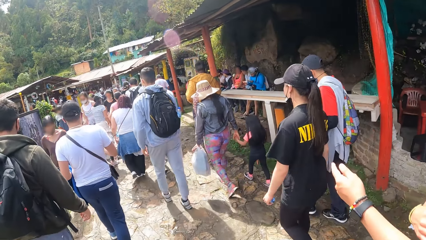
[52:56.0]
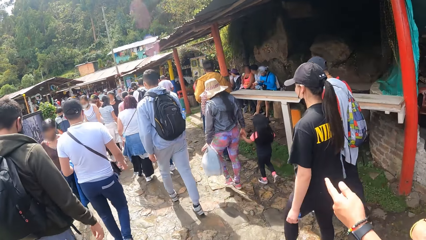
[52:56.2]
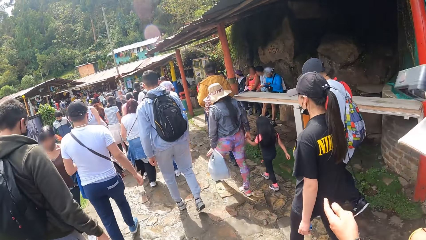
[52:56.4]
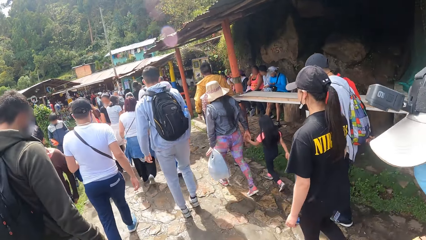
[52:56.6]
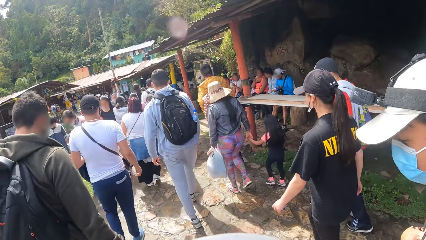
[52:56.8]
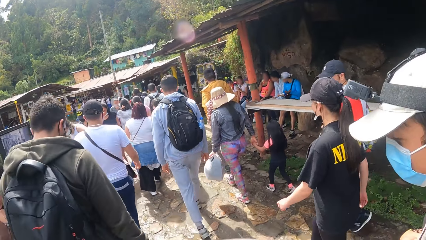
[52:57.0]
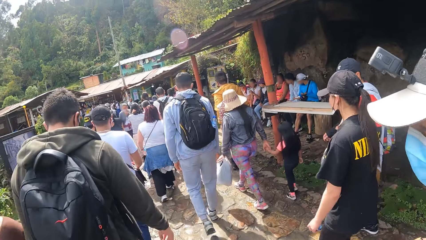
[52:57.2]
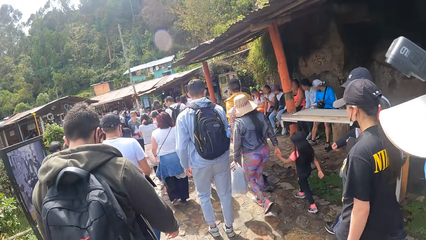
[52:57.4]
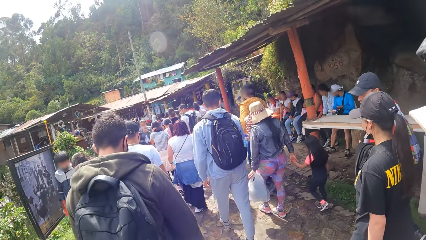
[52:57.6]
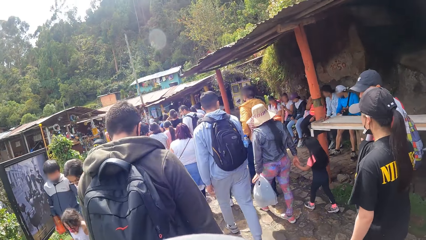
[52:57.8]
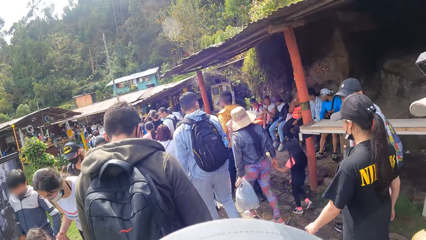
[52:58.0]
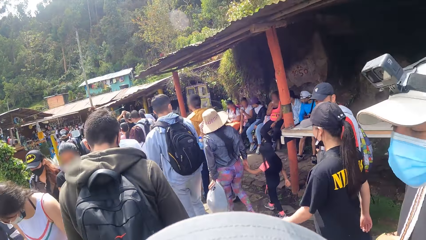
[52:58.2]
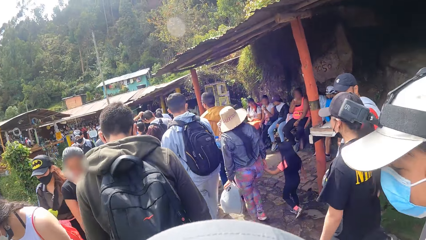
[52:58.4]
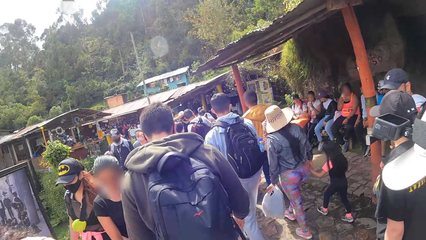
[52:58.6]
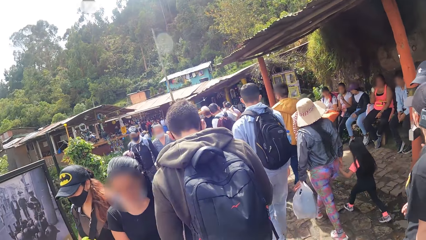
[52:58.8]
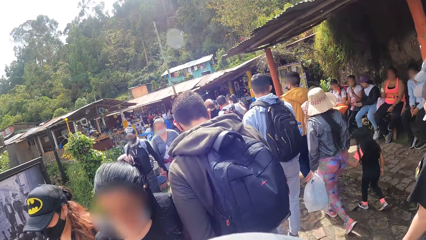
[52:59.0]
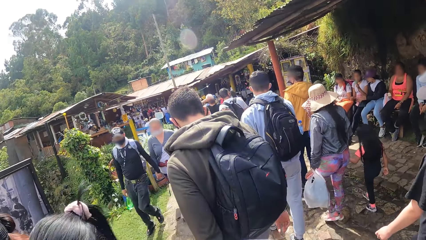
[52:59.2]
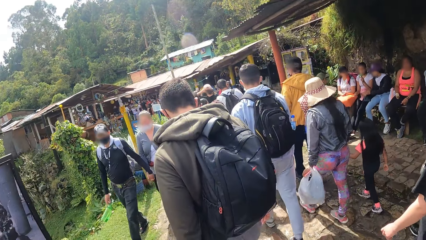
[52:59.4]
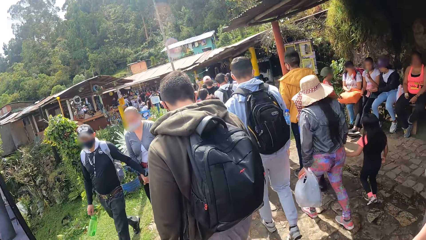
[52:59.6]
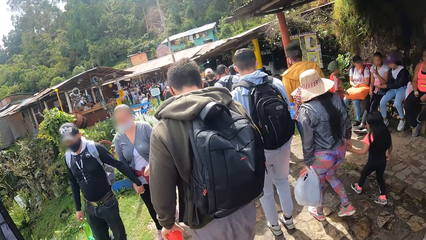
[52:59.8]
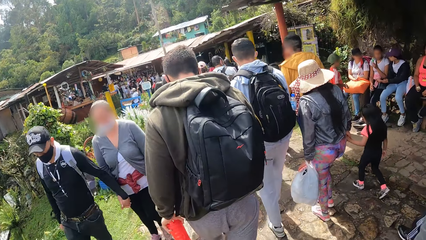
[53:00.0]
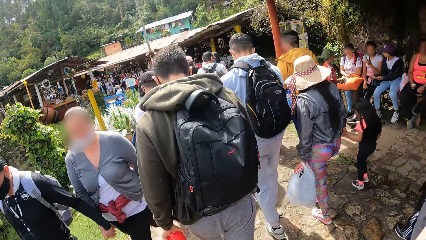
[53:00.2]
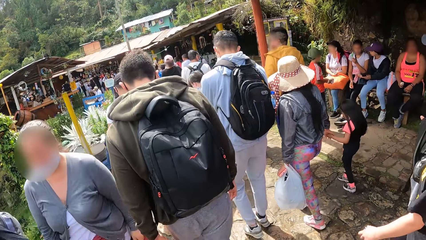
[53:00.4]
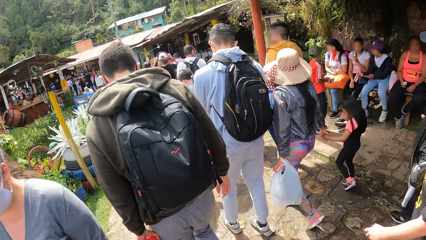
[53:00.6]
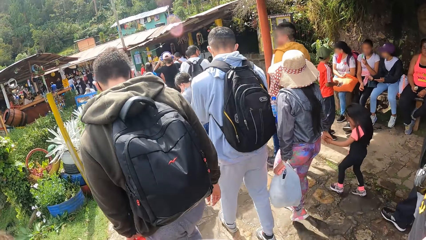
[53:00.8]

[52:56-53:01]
The man points with his left hand.

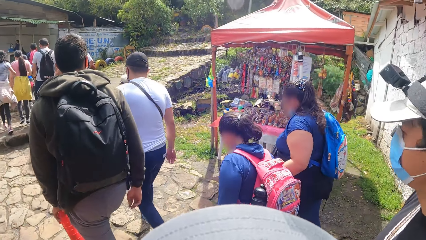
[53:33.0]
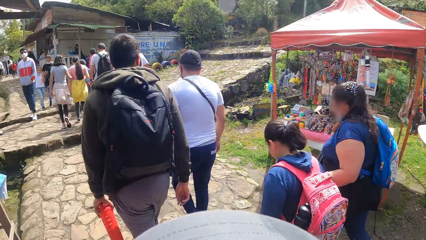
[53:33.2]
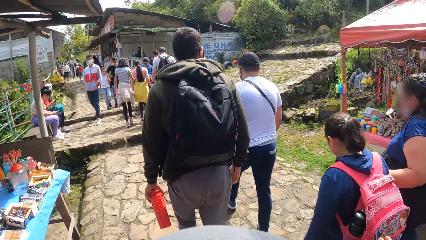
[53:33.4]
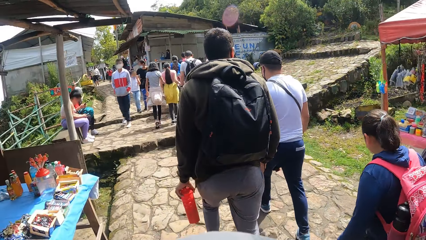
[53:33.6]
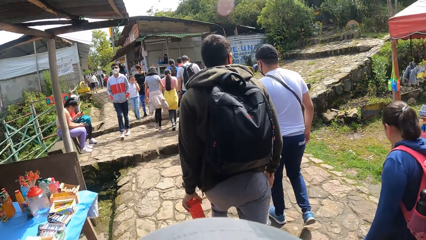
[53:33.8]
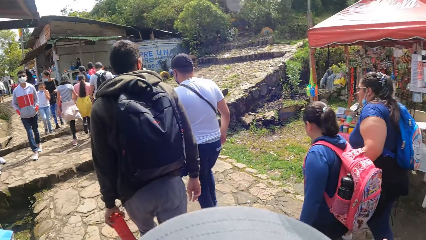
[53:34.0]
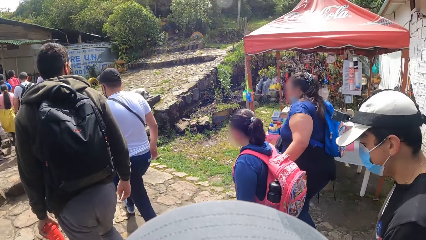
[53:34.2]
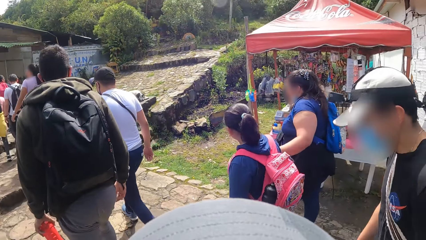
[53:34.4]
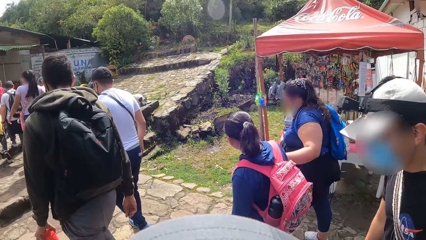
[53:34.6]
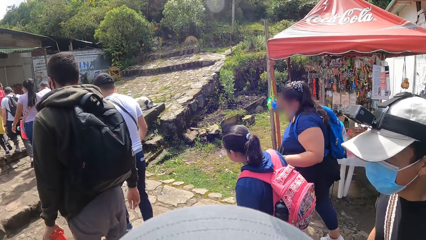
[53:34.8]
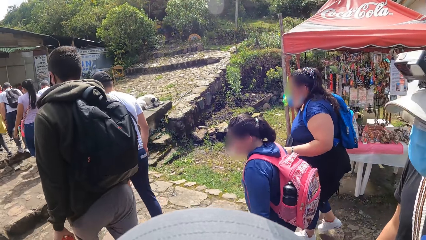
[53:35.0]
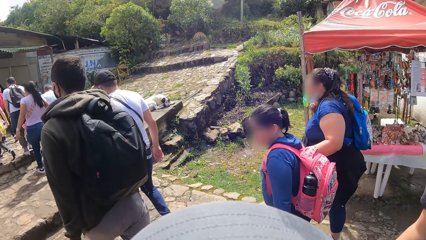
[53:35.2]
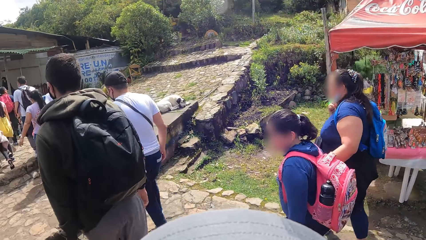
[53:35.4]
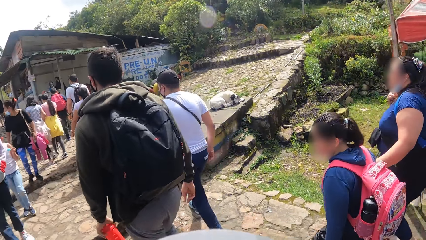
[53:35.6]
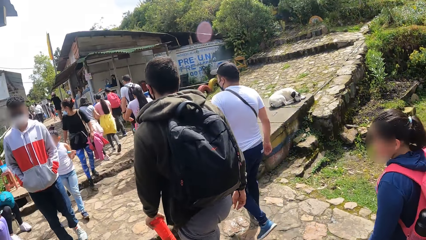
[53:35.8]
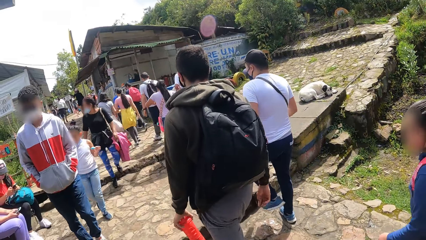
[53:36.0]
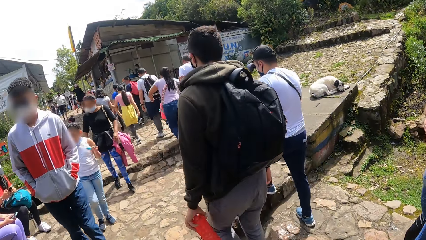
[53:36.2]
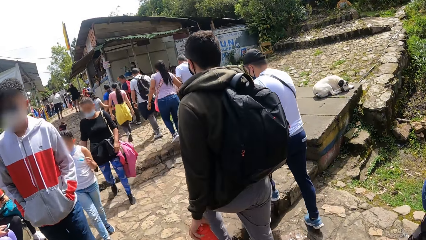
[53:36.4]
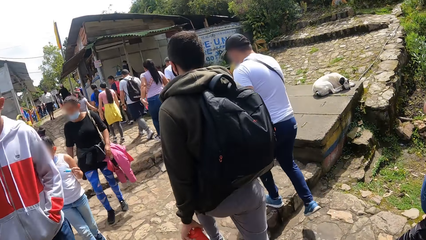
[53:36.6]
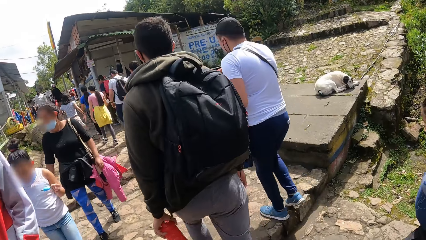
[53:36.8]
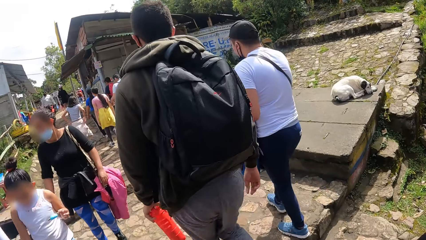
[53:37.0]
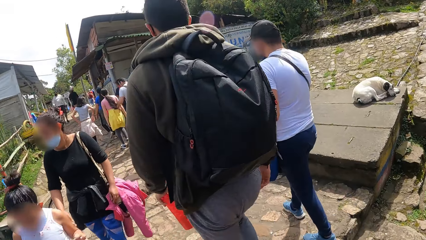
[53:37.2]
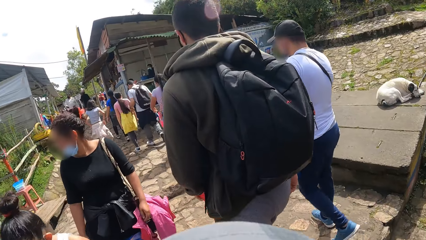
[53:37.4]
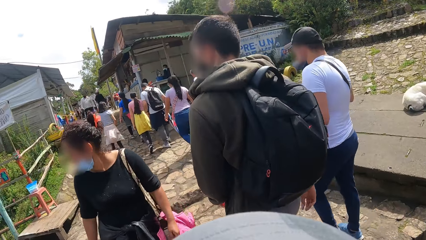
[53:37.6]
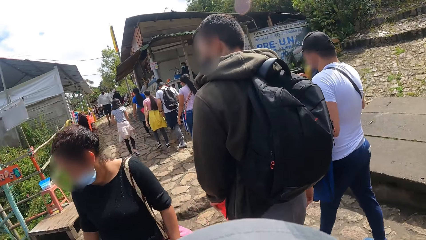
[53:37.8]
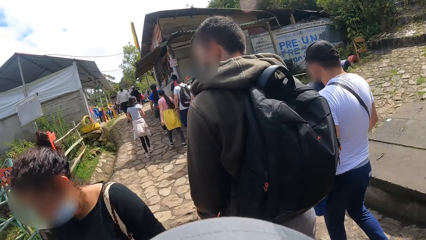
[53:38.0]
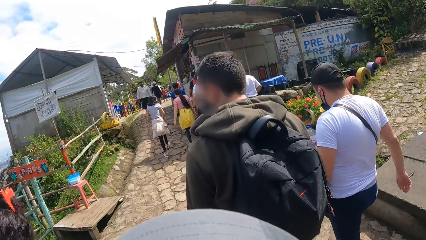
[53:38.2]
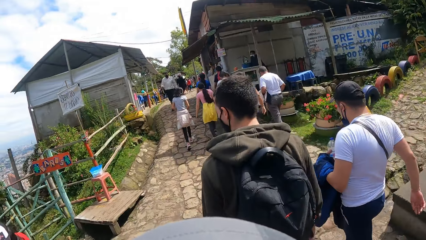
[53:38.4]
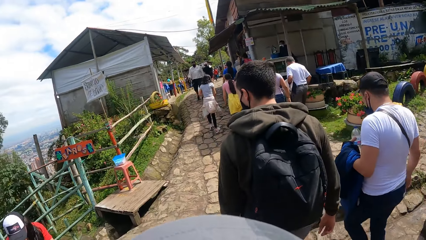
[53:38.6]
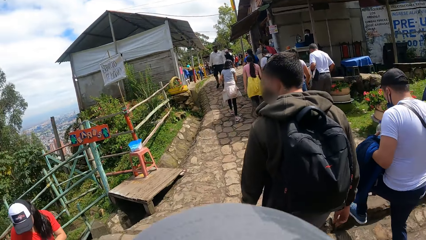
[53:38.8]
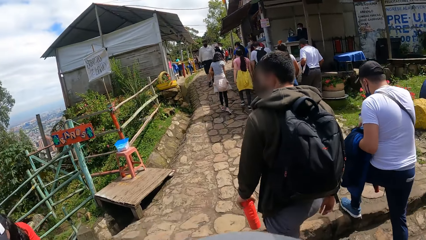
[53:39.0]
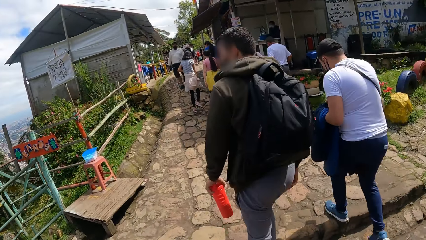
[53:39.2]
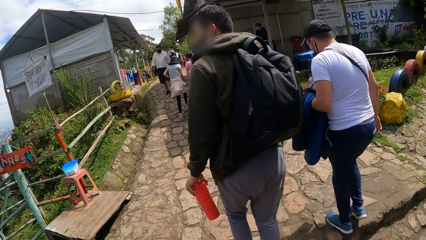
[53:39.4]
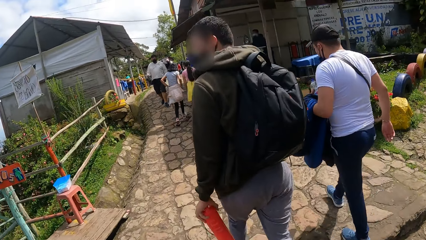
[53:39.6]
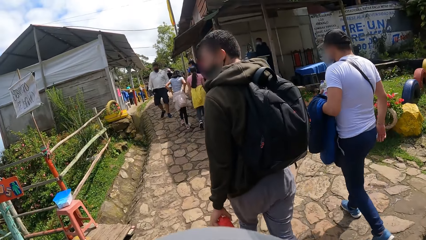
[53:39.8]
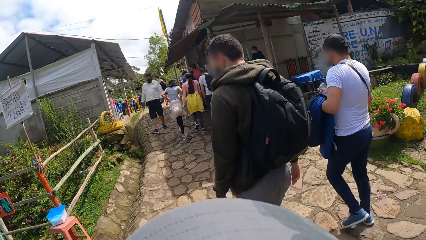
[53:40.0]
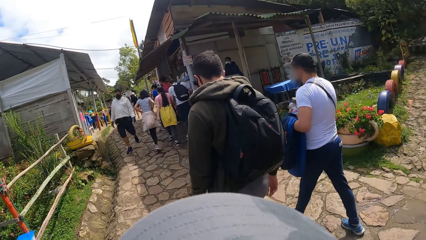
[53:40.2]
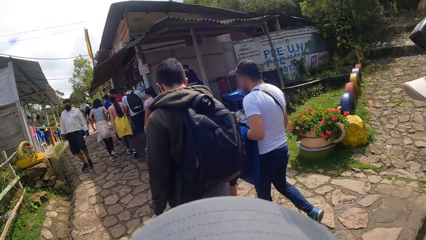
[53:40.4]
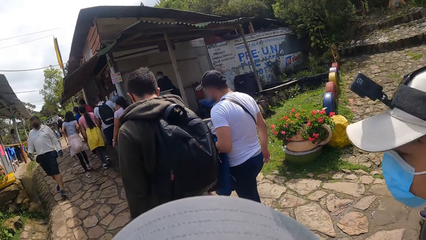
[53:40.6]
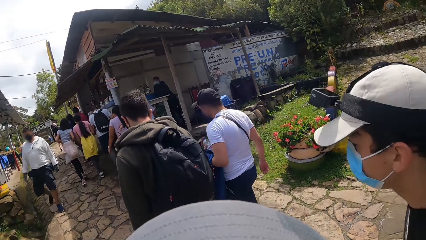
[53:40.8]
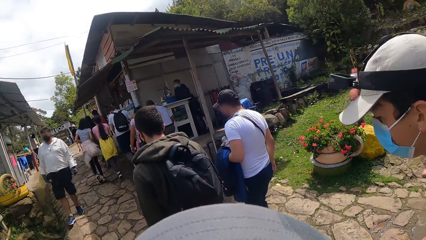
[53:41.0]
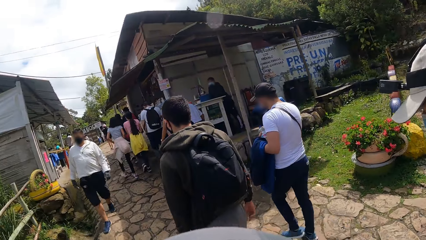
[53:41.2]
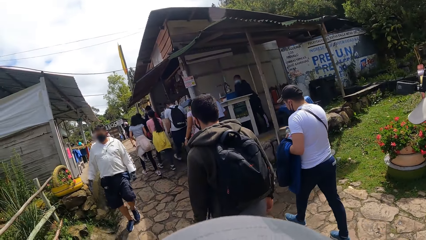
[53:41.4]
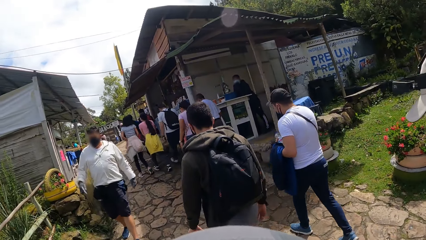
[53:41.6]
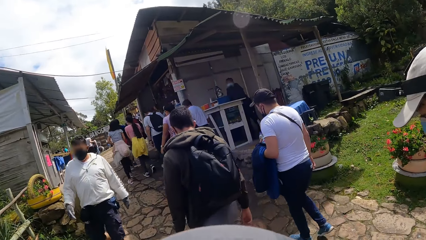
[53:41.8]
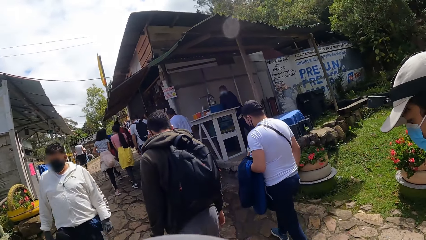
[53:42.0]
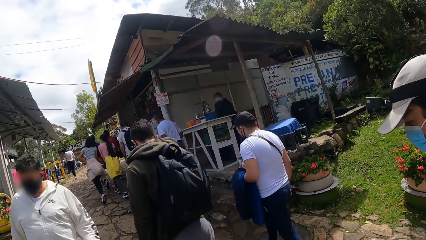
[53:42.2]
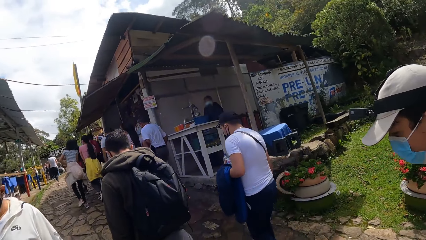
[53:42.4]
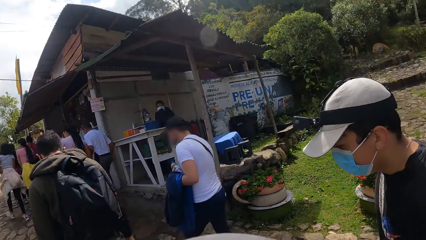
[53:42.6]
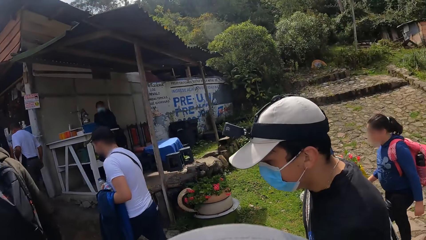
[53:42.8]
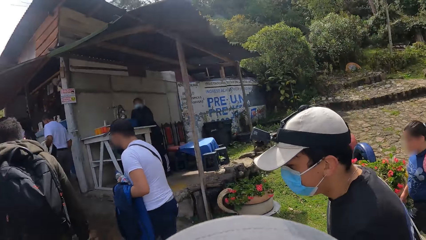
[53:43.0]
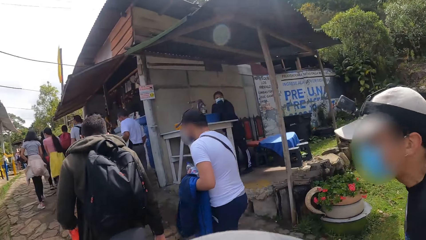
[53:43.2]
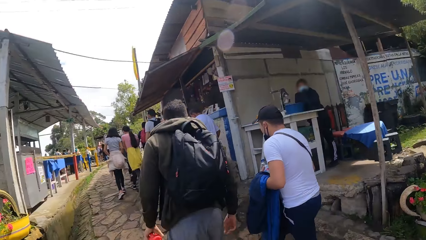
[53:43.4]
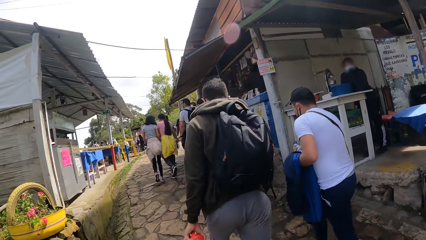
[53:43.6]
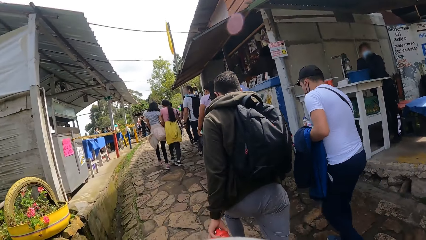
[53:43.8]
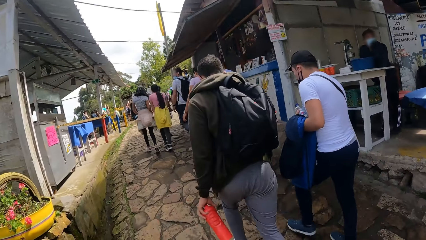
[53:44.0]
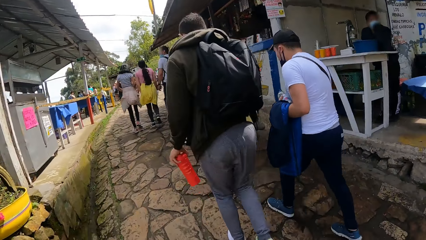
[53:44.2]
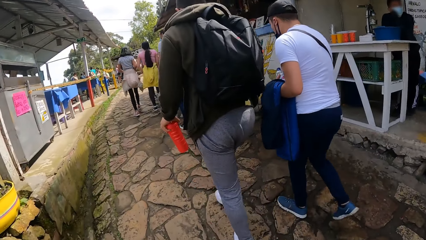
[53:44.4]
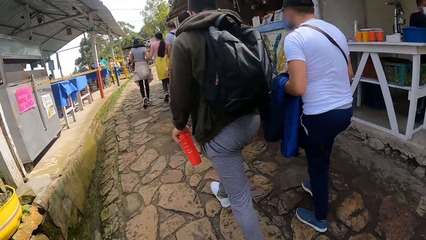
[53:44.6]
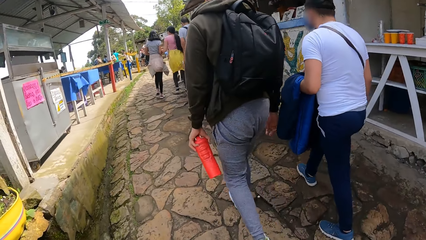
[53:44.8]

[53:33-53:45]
The camera wearer interacts with the man.
